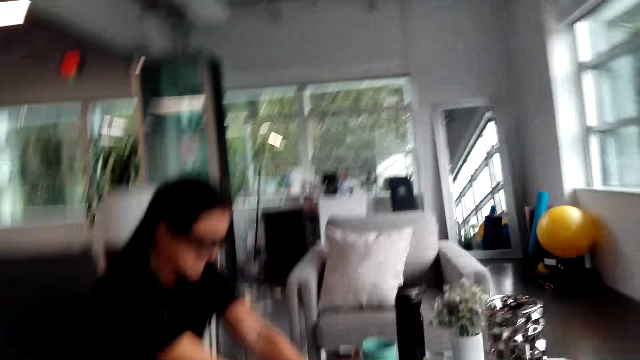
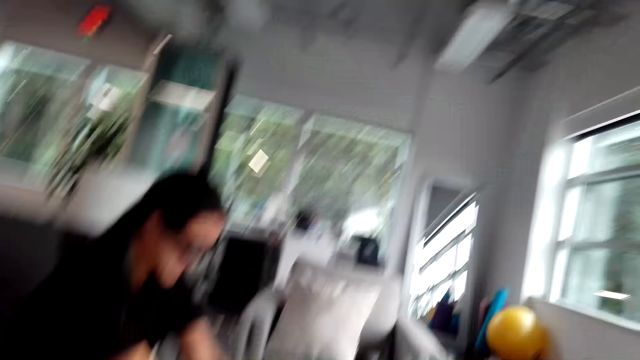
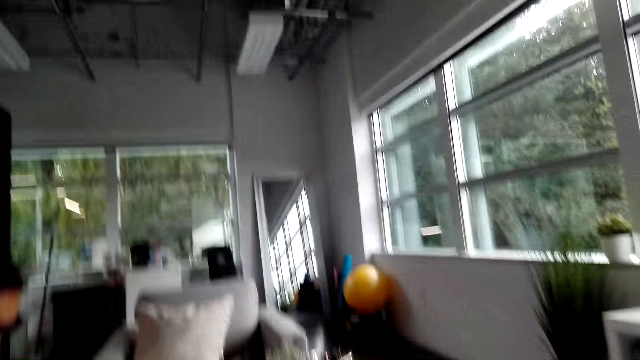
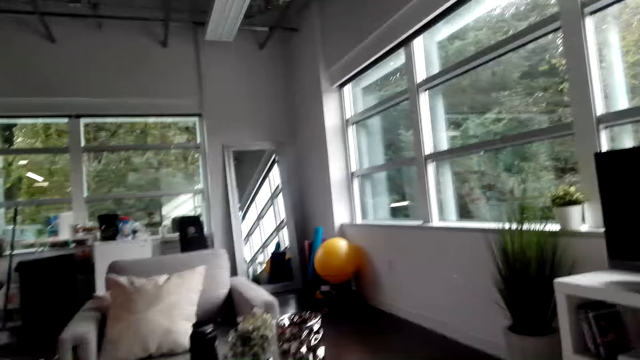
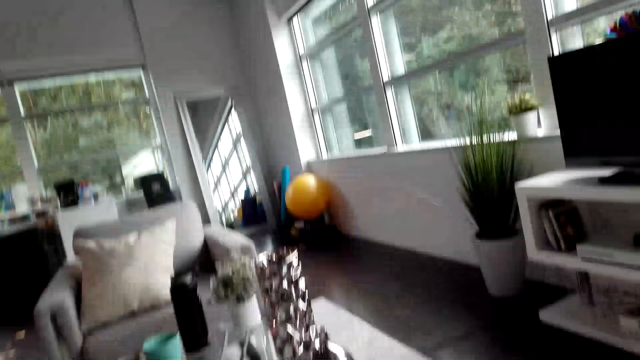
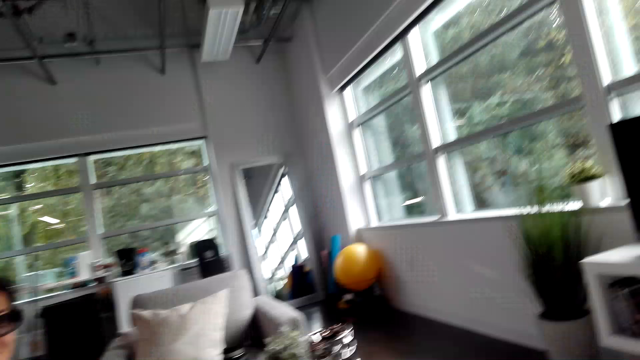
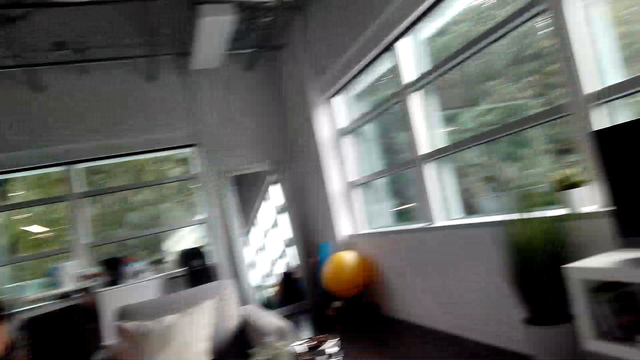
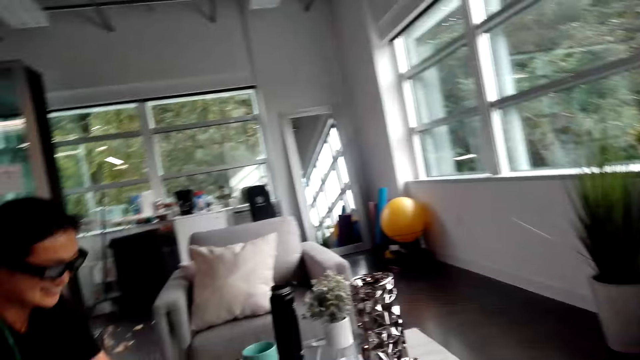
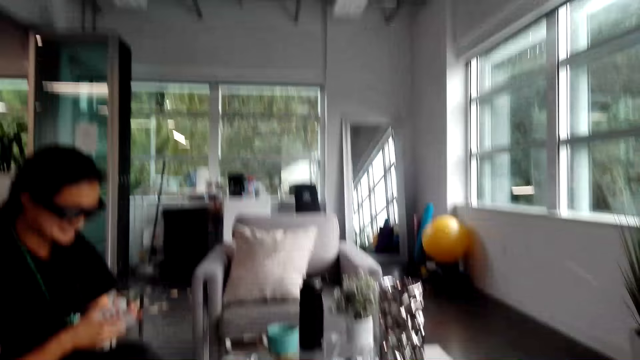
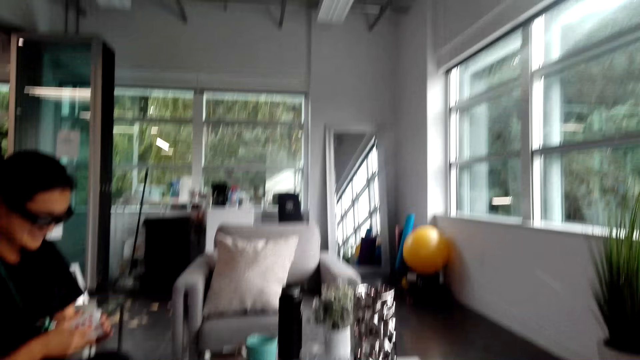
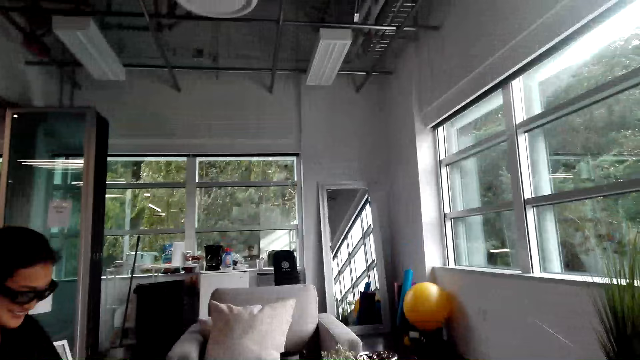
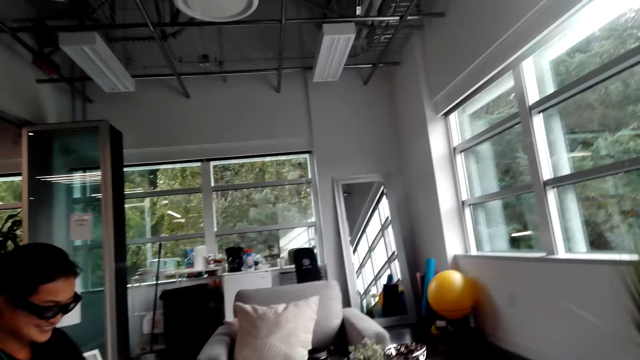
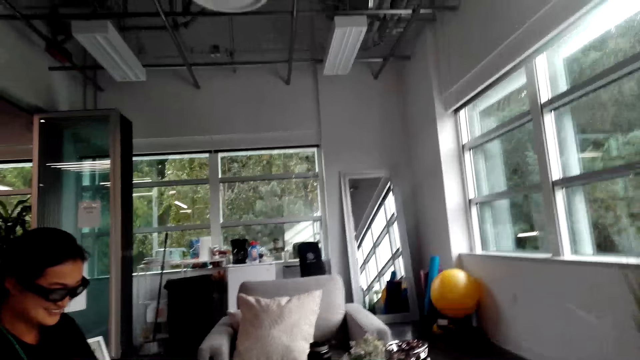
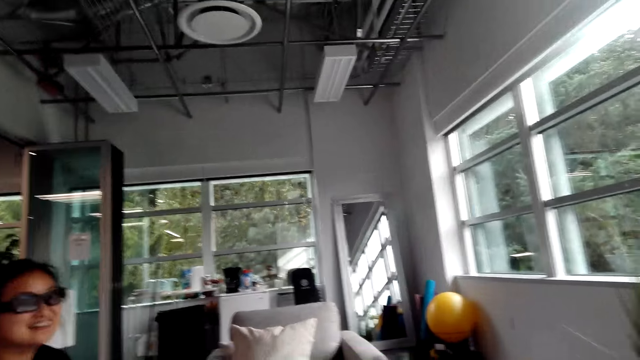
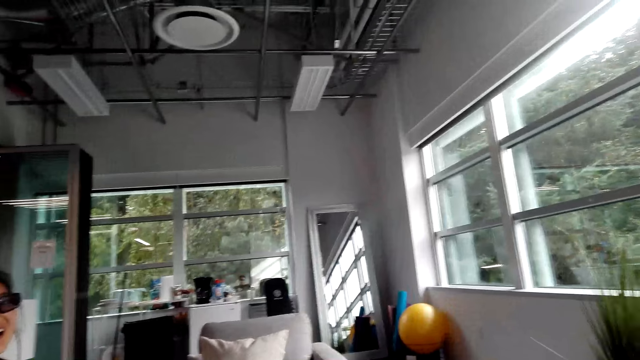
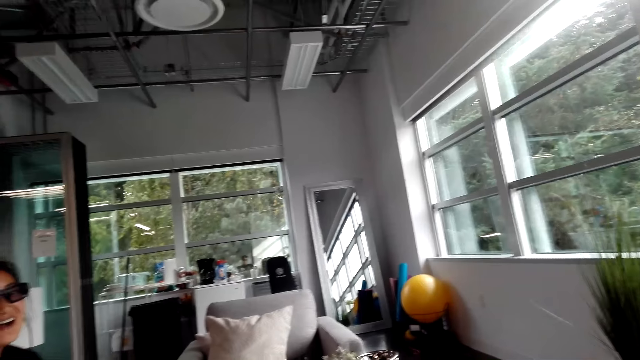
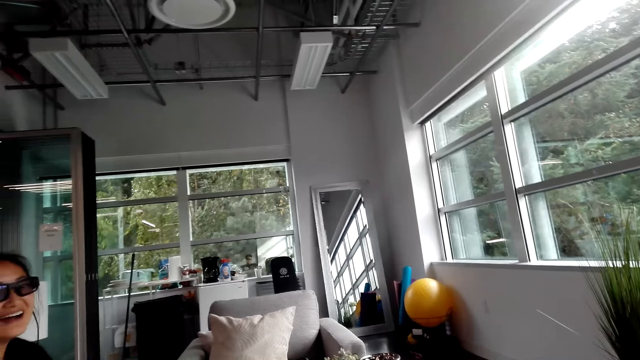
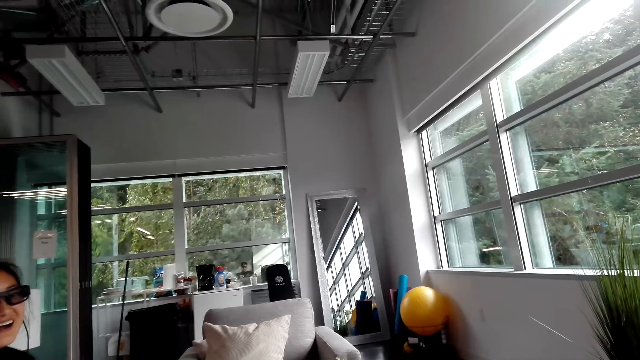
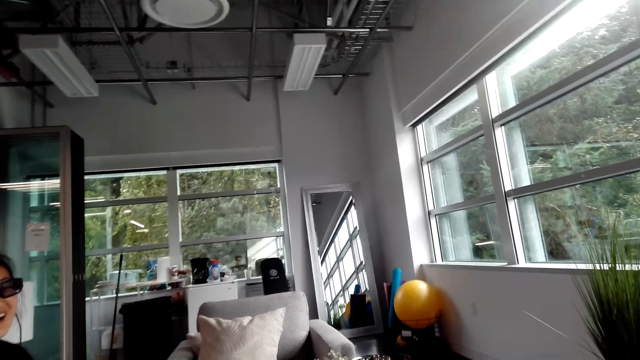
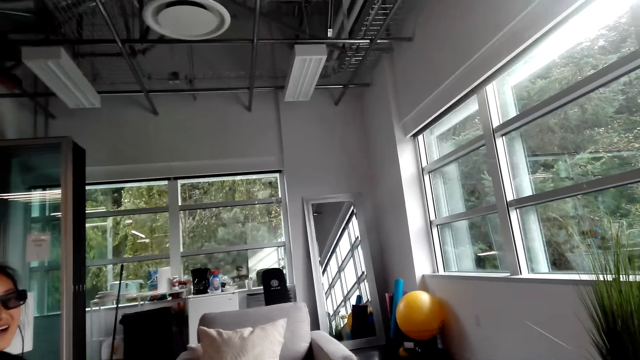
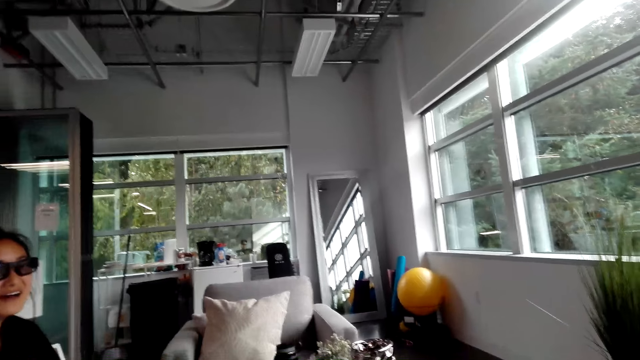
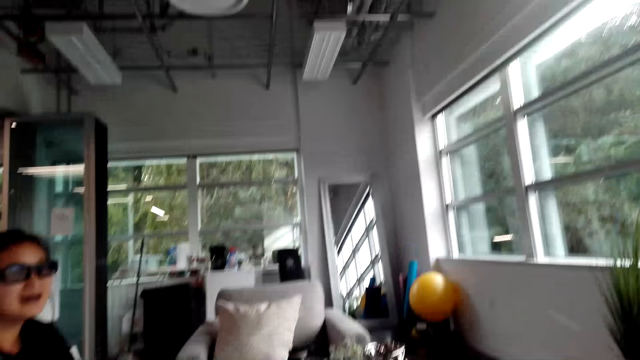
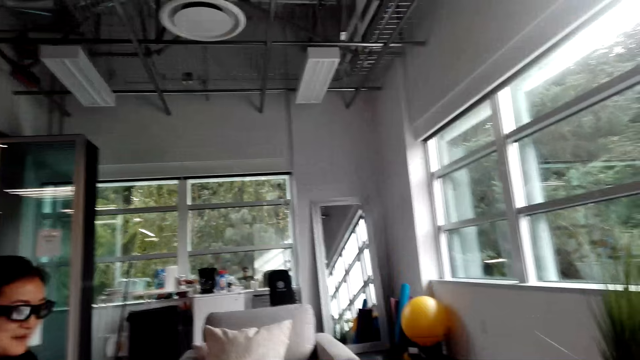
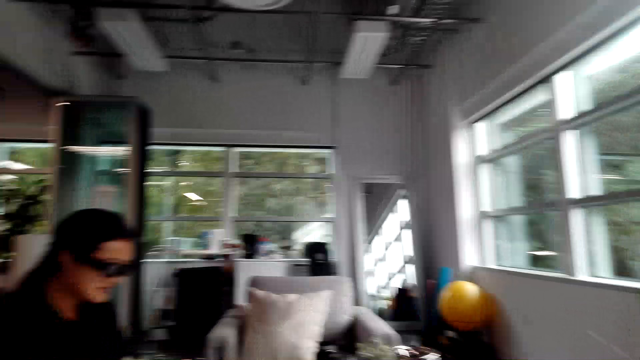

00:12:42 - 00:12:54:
The camera wearer turns around and converses with a woman. The woman shuffles the cards and holds playing cards. The camera wearer looks at the woman. They turn around and converse with the woman.

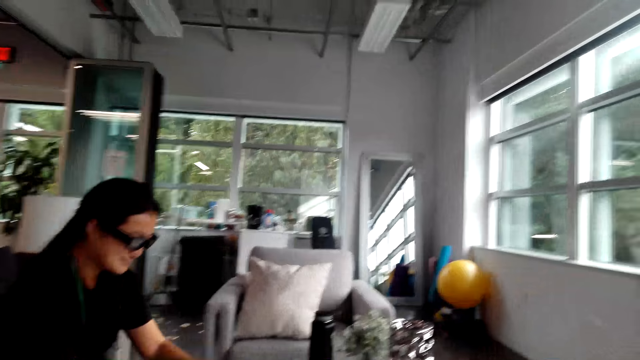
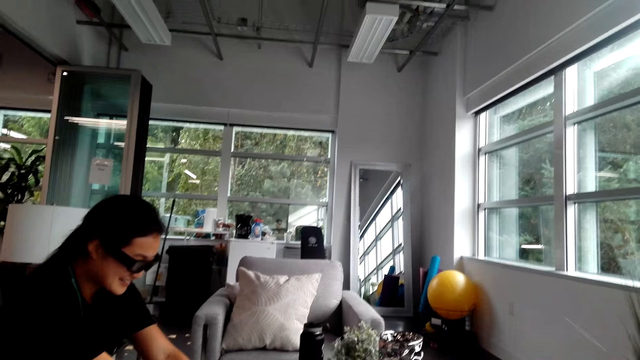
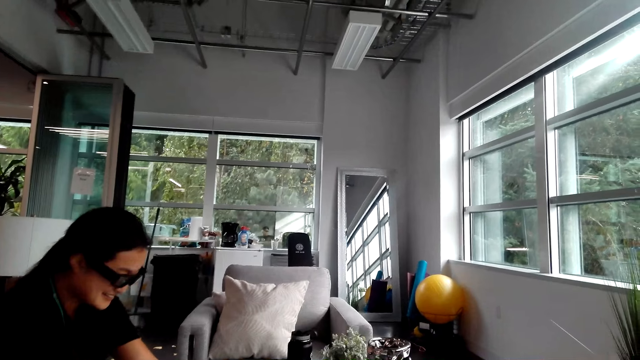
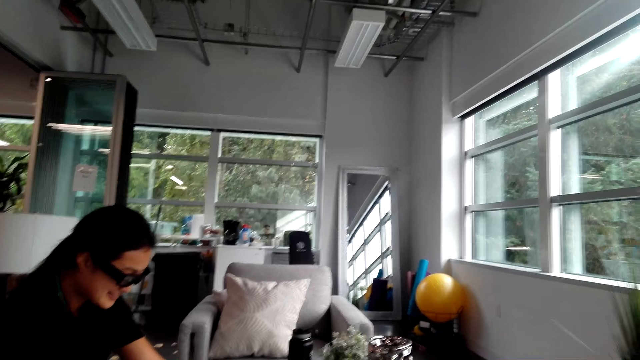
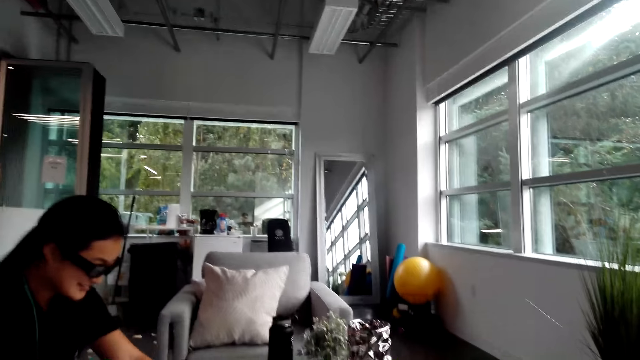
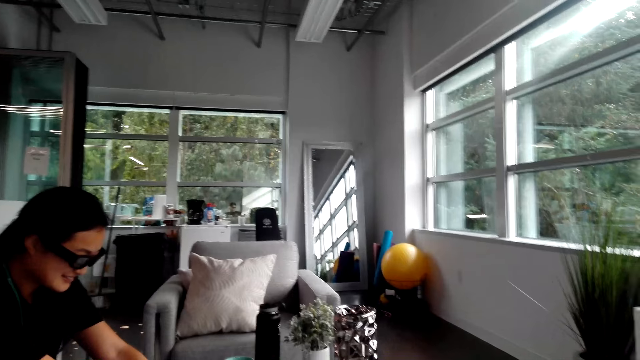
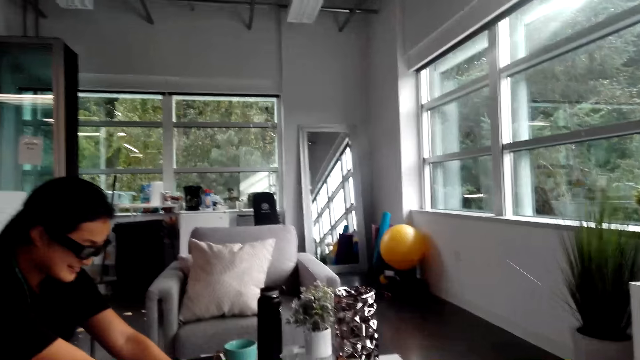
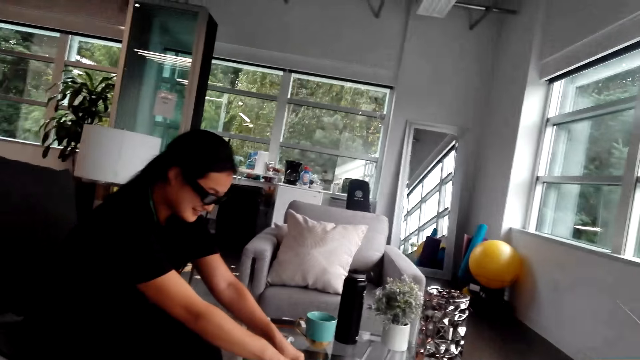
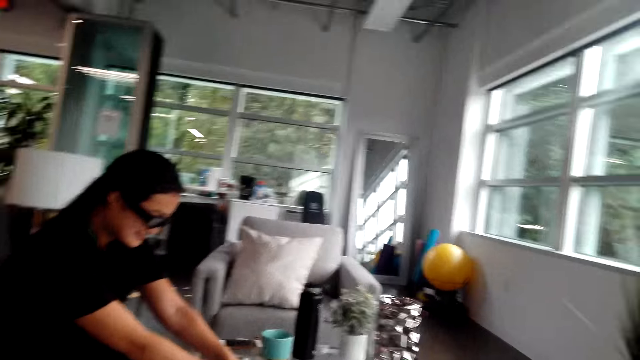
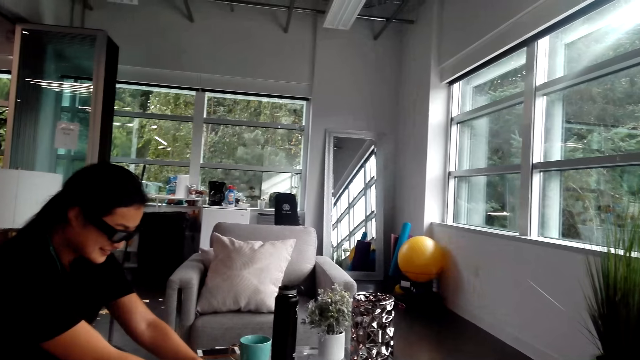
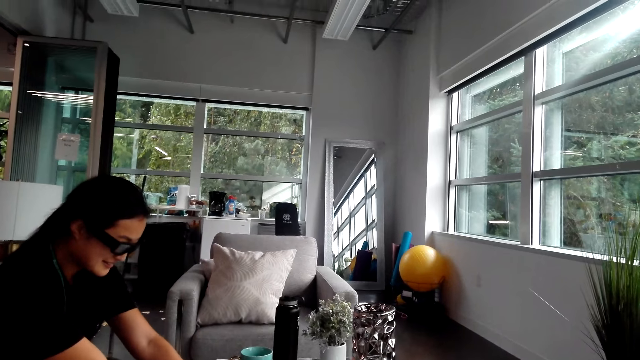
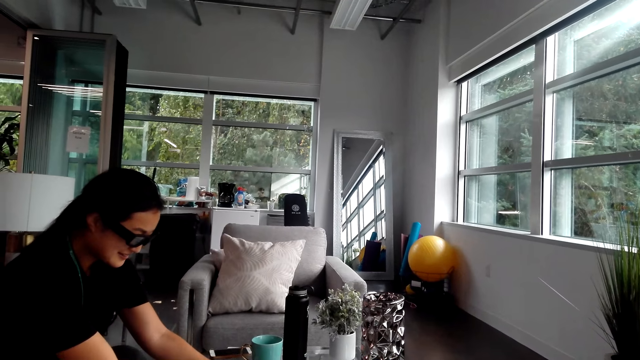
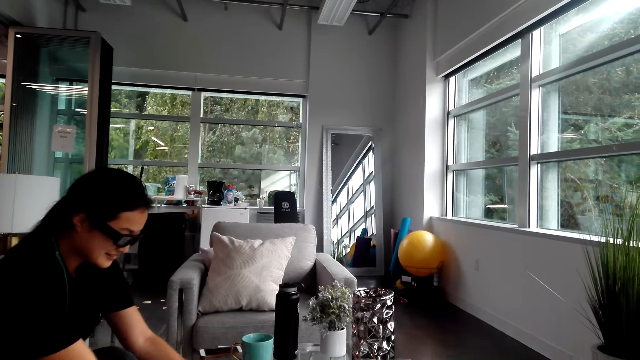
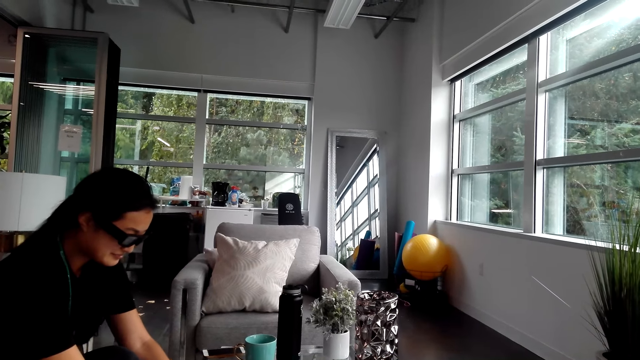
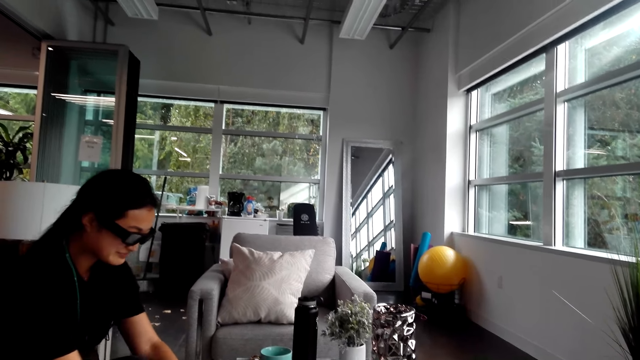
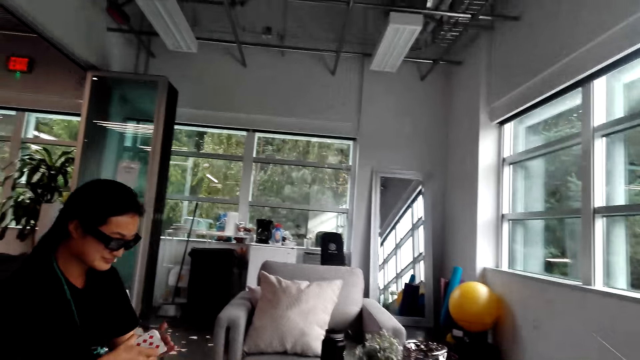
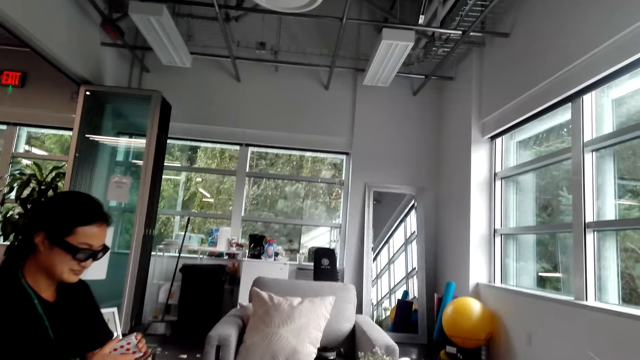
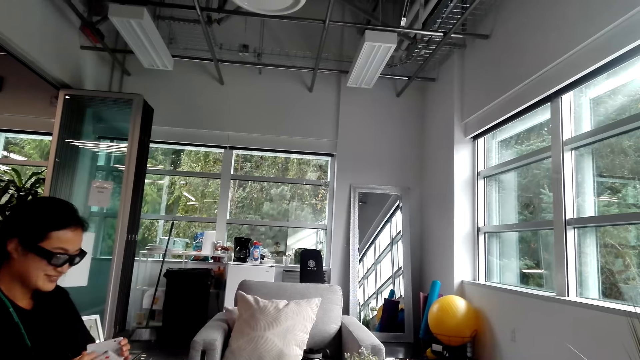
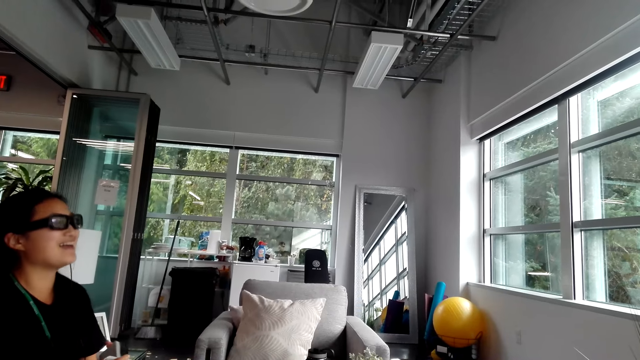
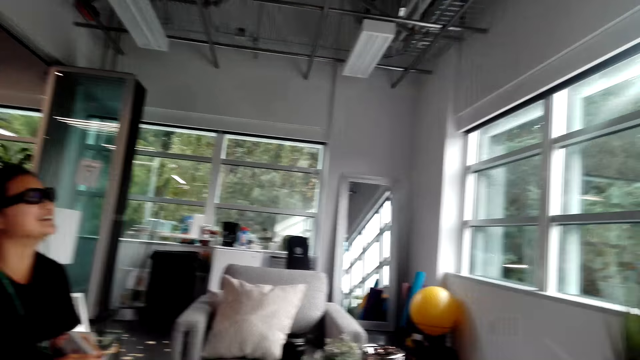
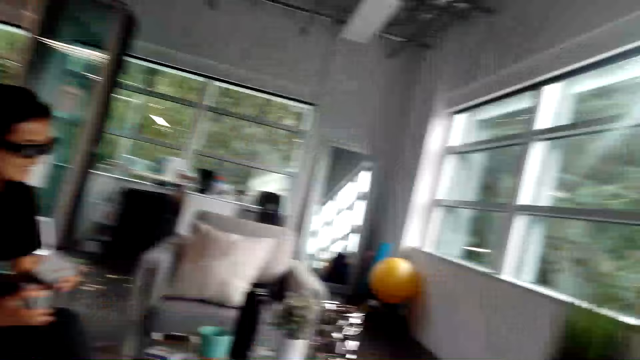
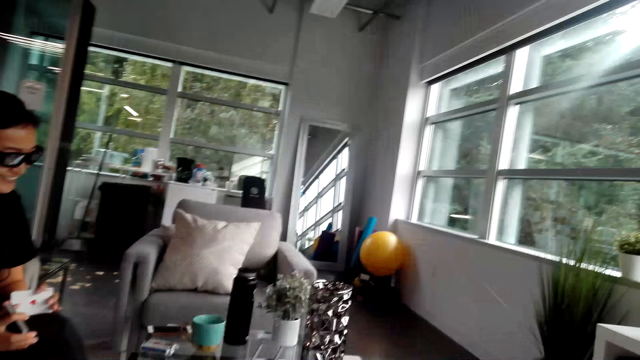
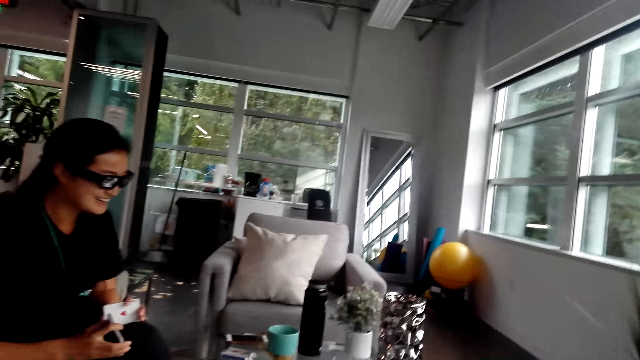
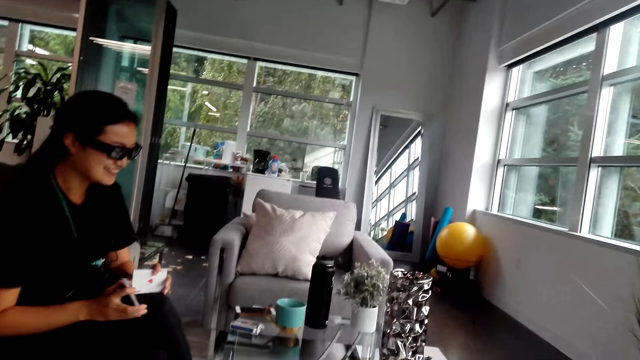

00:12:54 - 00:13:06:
A man shuffles playing cards on the table. The camera wearer turns around. They converse with the man. The man holds the playing cards. The camera wearer turns around.
